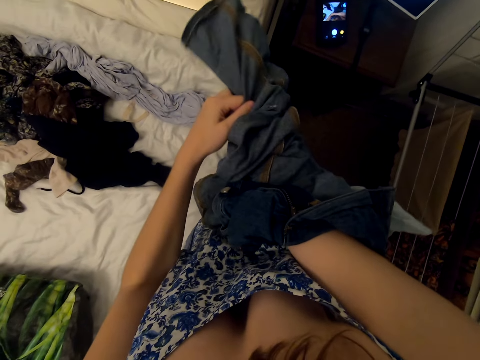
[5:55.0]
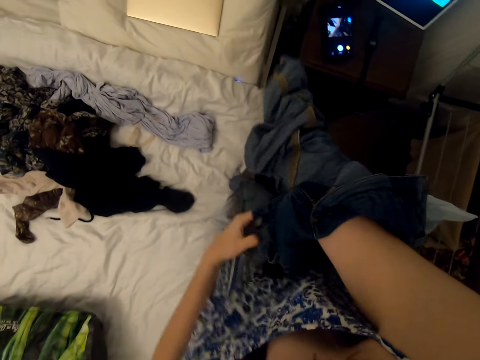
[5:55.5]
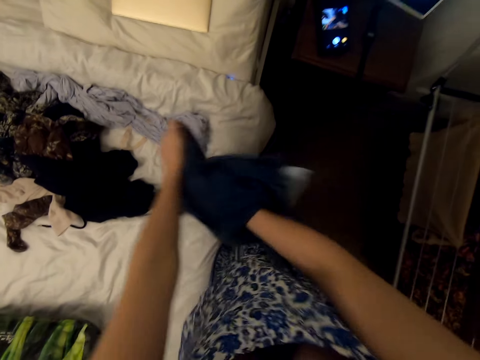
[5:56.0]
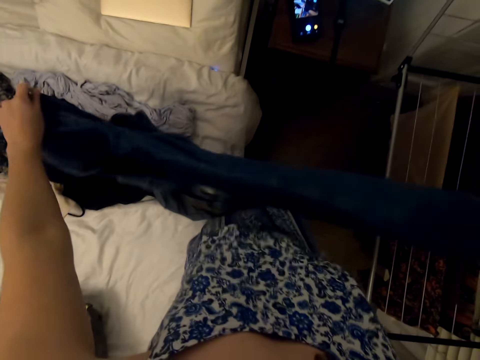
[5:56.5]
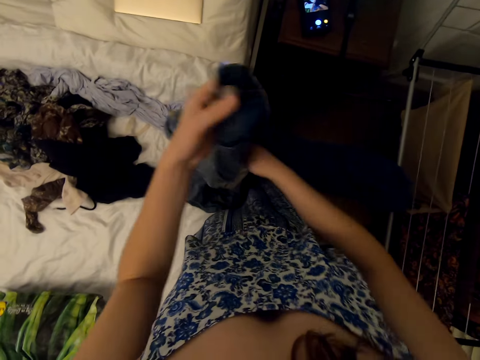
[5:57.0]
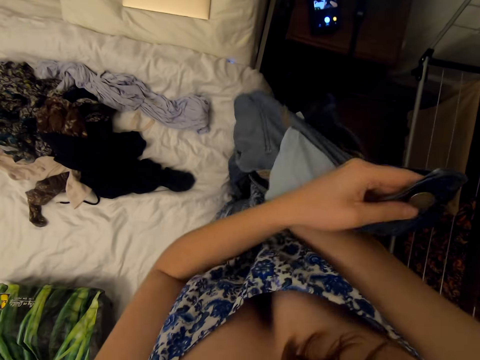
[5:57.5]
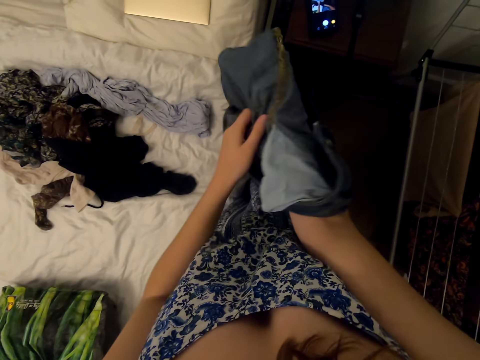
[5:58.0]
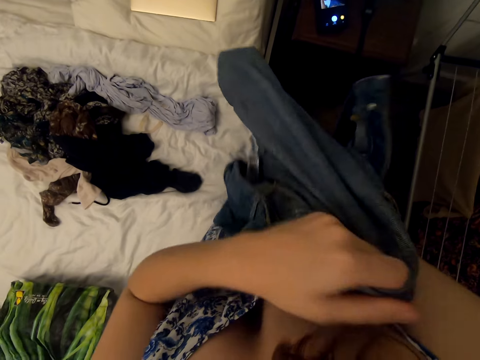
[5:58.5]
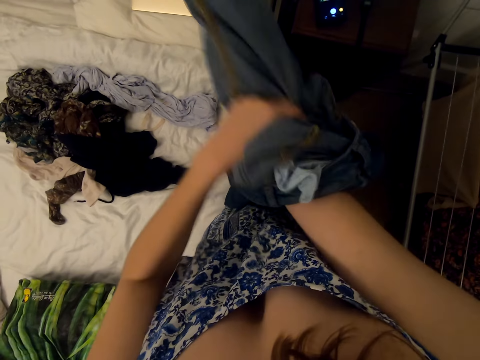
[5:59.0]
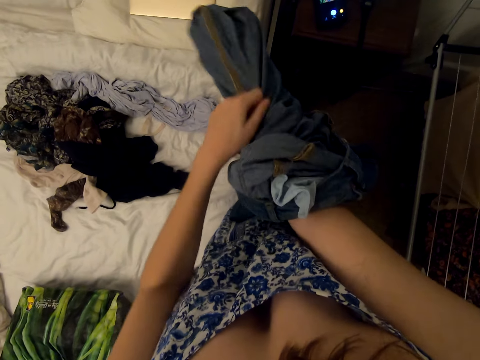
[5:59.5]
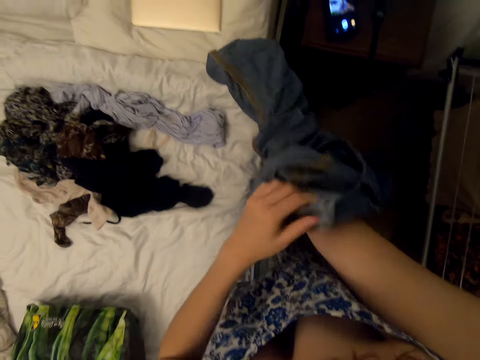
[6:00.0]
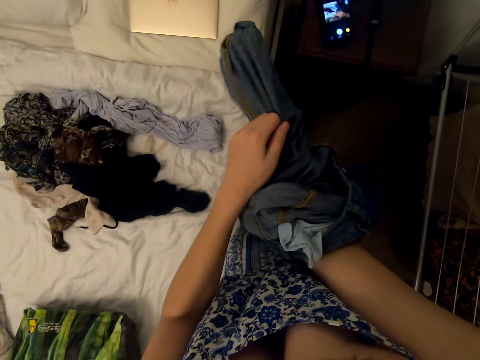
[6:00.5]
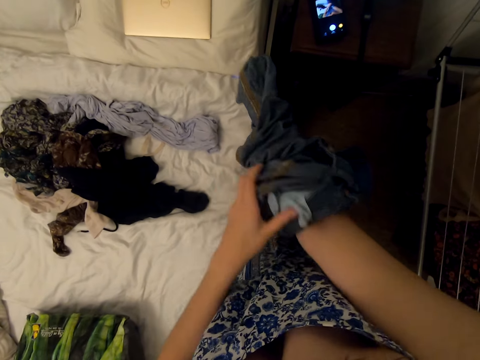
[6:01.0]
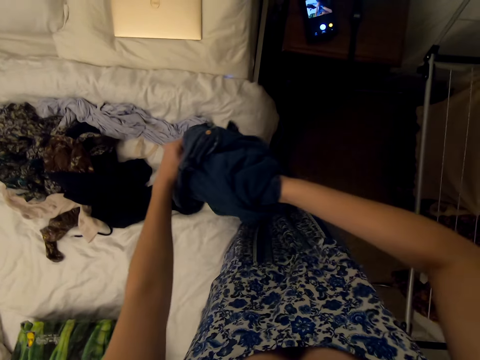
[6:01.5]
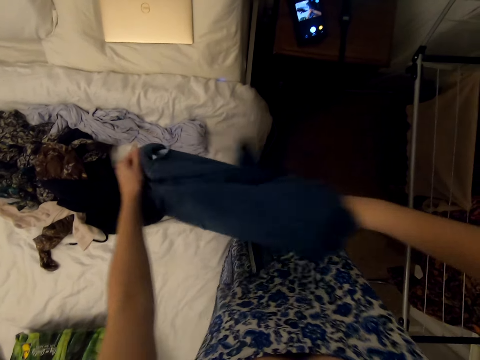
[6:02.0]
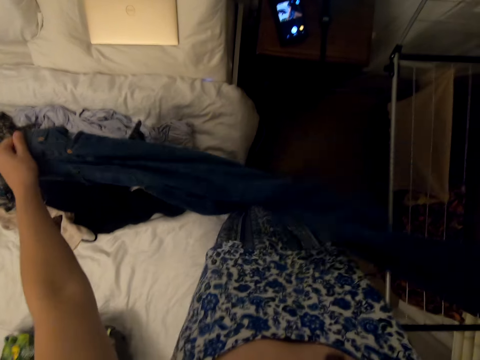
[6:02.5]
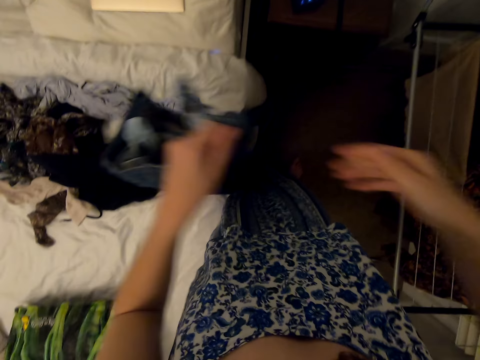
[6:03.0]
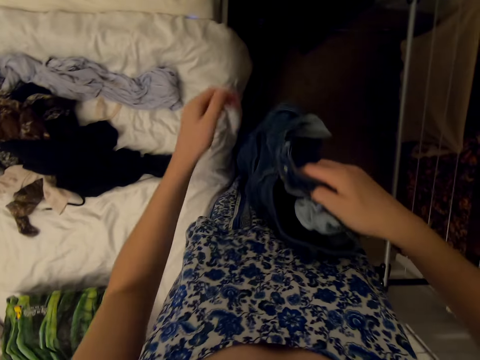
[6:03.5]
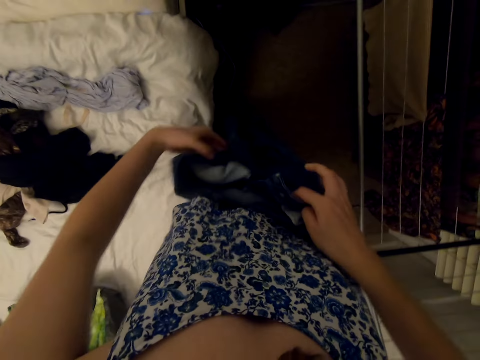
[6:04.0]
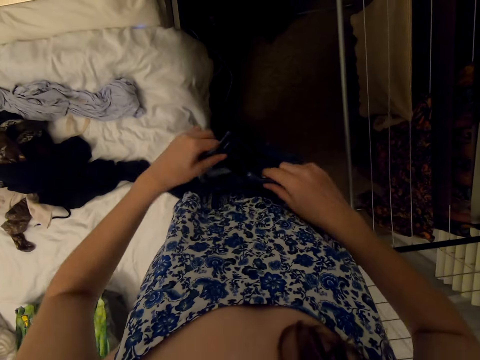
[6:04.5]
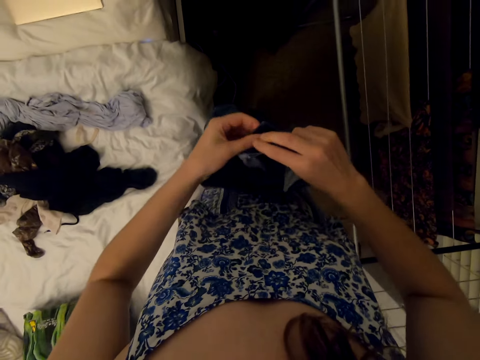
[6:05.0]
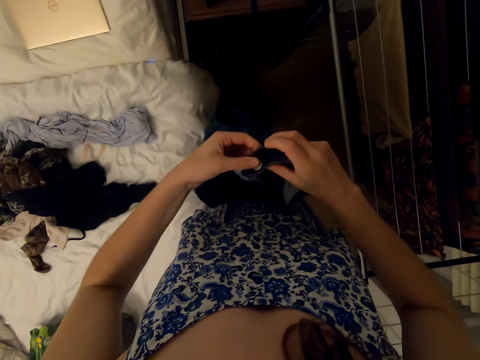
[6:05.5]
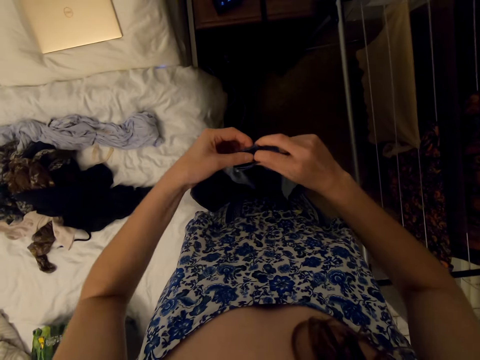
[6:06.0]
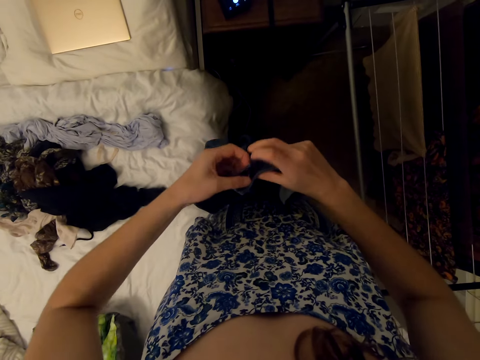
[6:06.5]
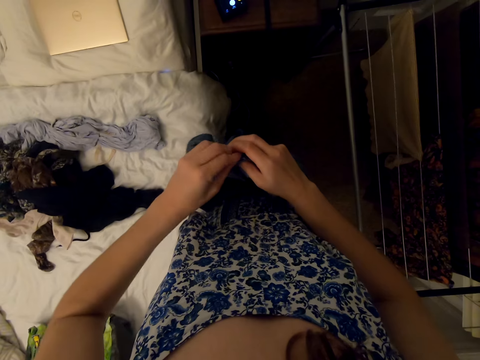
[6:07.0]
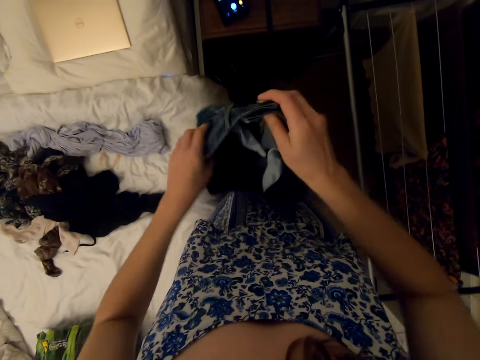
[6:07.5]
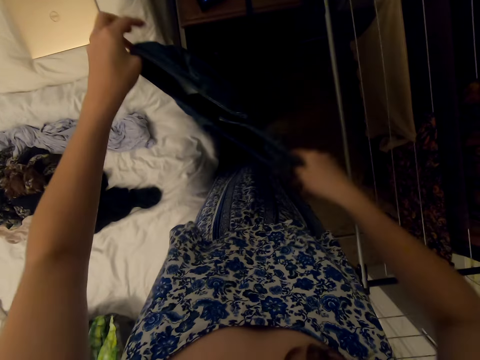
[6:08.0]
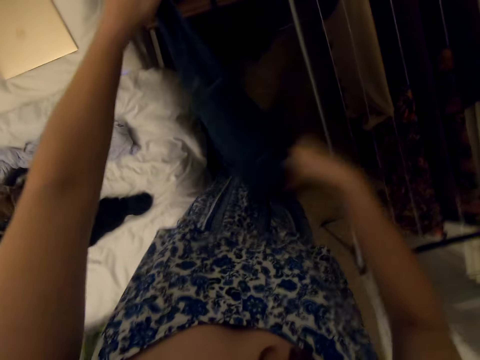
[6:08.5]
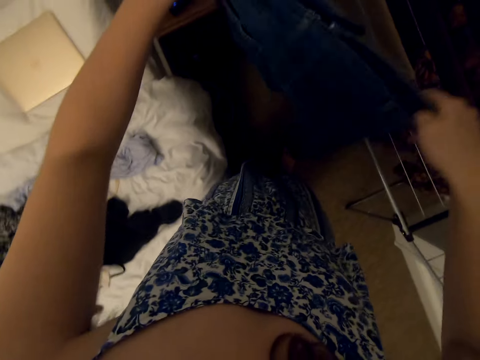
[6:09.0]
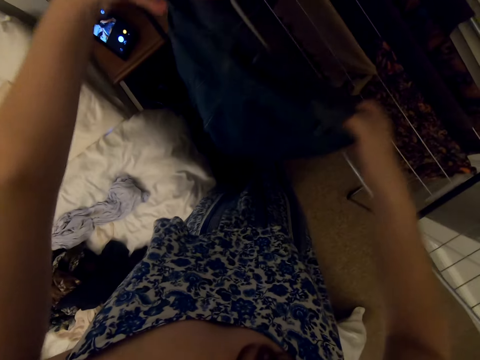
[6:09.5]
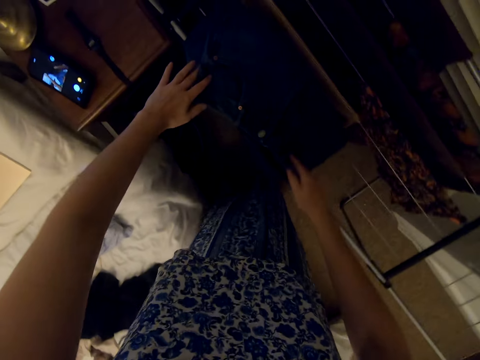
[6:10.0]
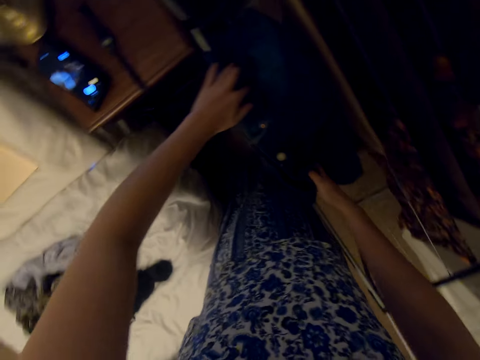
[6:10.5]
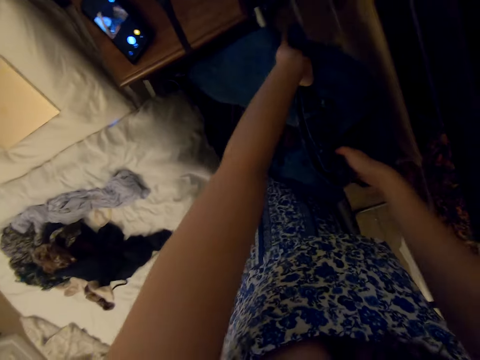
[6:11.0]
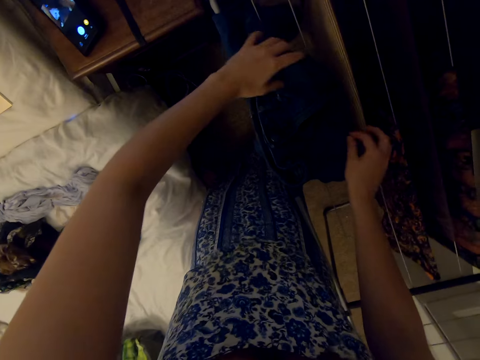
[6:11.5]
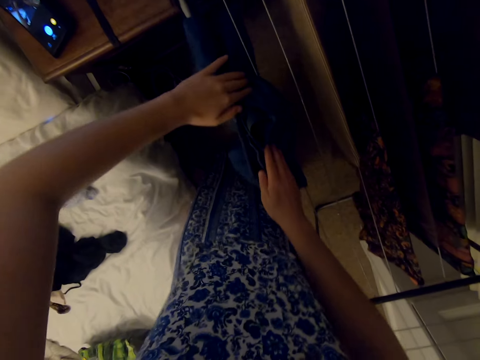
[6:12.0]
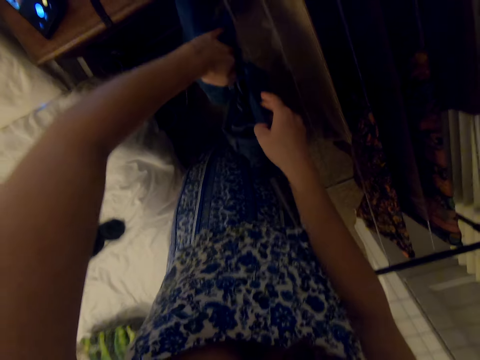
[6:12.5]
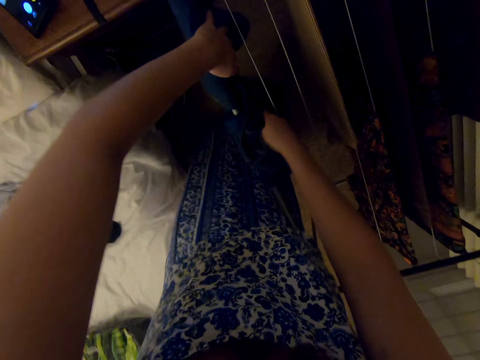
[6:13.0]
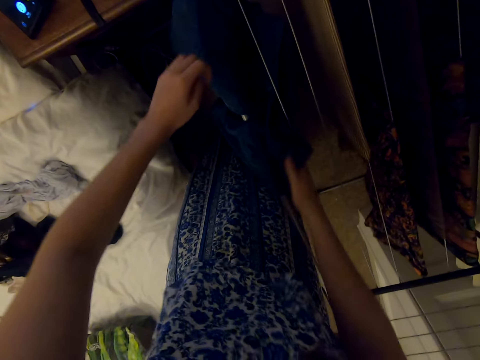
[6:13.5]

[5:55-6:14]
The camera wearer turns the jeans. They button the jeans. They hang the jeans on the rack.

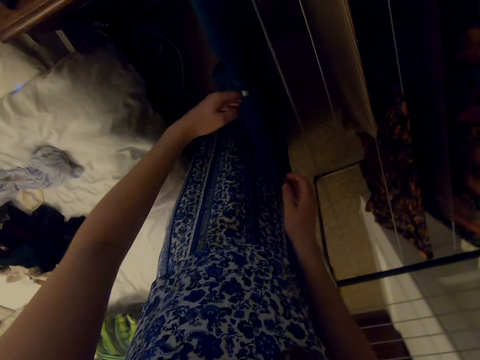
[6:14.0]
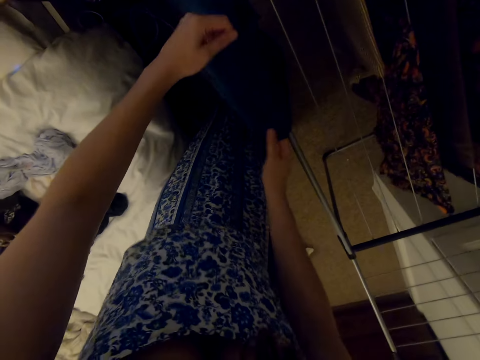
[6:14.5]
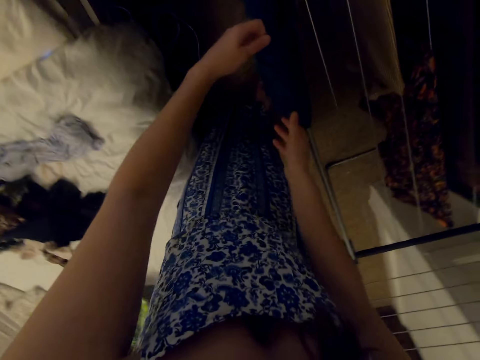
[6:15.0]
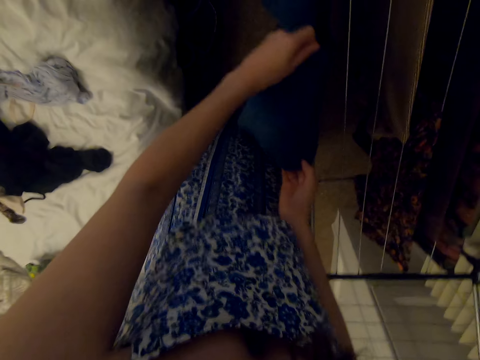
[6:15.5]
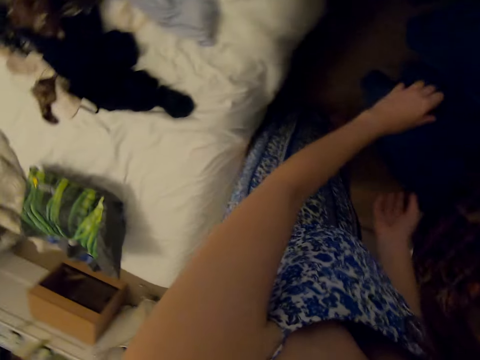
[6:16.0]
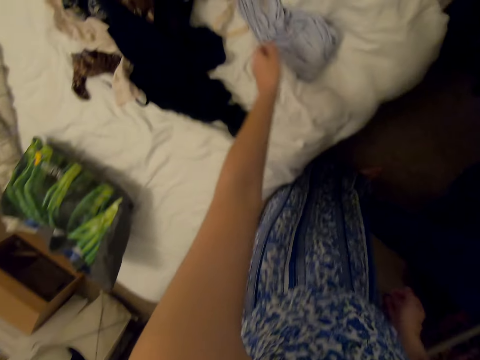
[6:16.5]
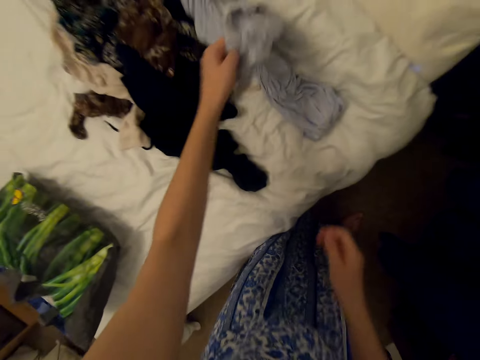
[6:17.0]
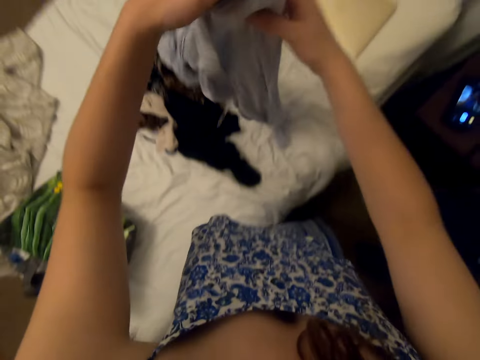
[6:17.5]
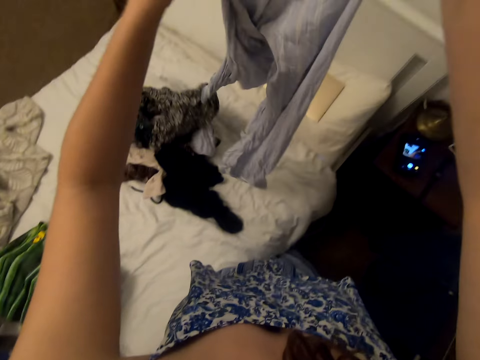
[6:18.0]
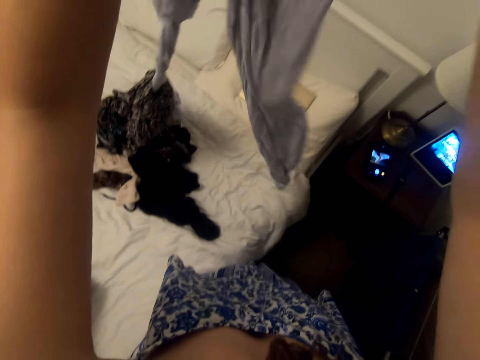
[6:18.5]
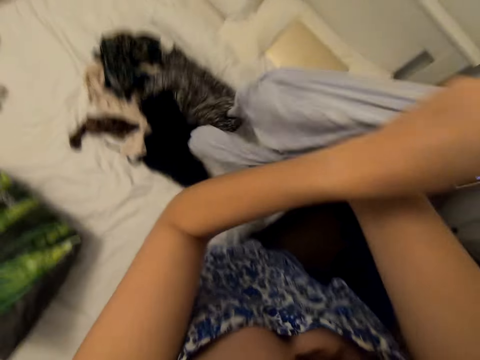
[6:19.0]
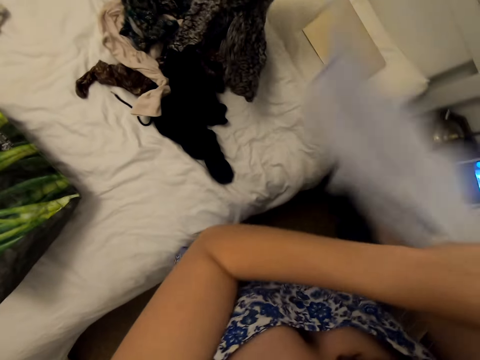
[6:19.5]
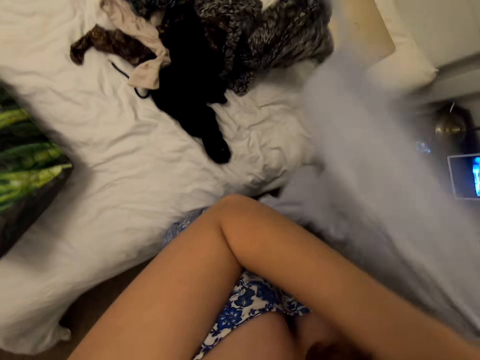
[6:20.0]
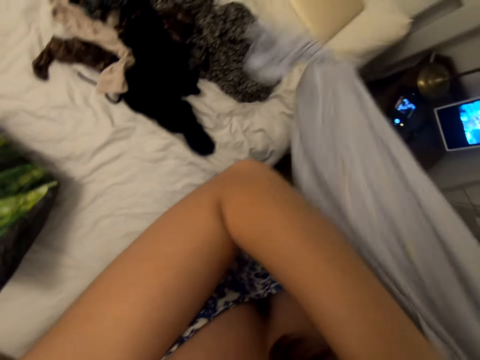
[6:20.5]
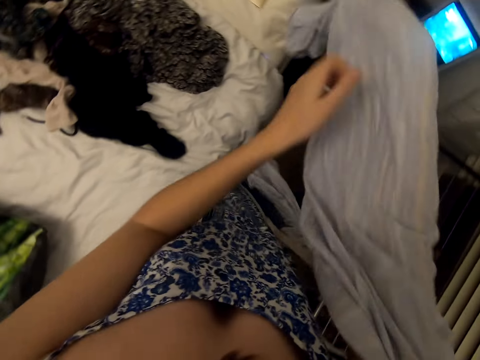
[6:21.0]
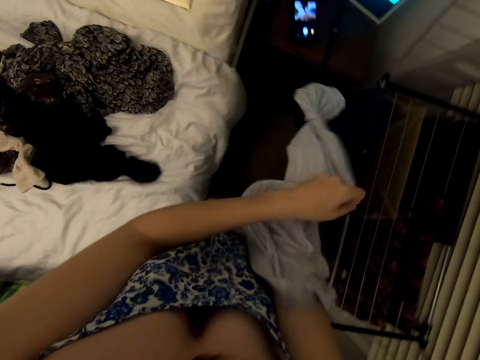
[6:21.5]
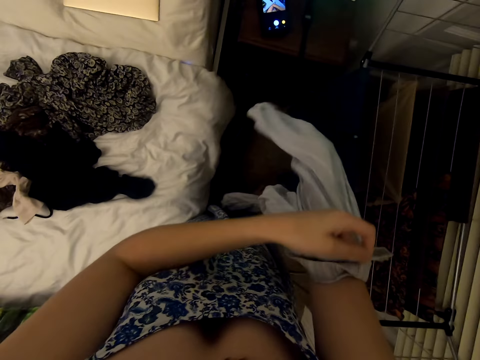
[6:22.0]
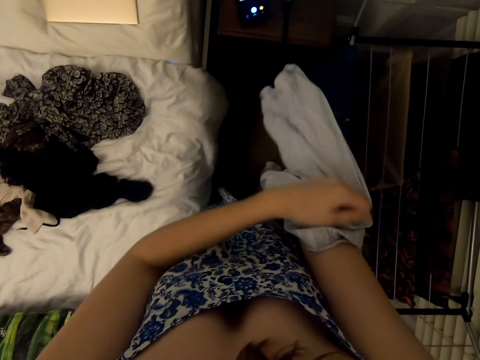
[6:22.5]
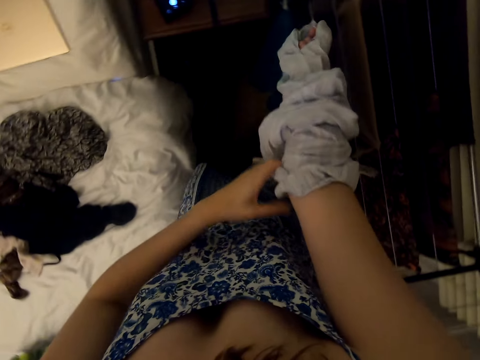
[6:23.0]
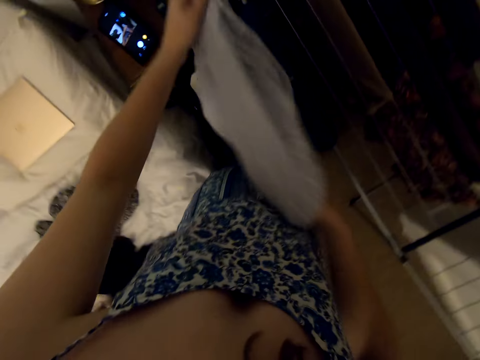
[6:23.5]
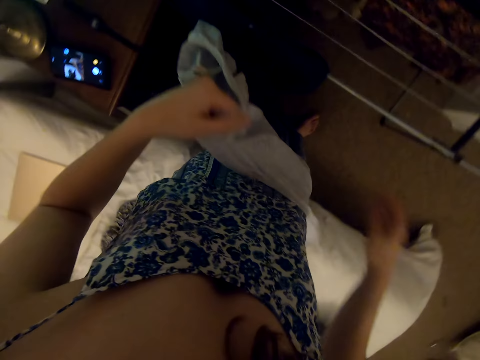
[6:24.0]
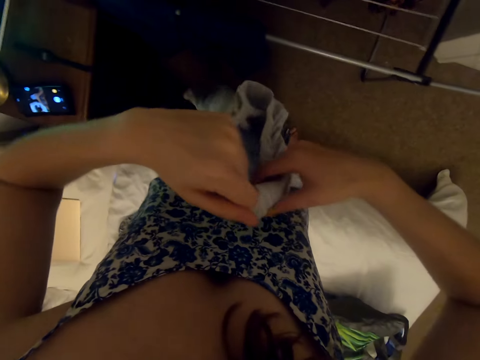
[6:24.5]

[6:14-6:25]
The camera wearer picks up a trouser. They turn the trouser.
